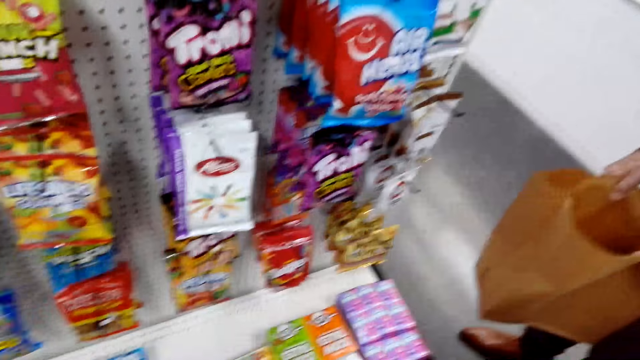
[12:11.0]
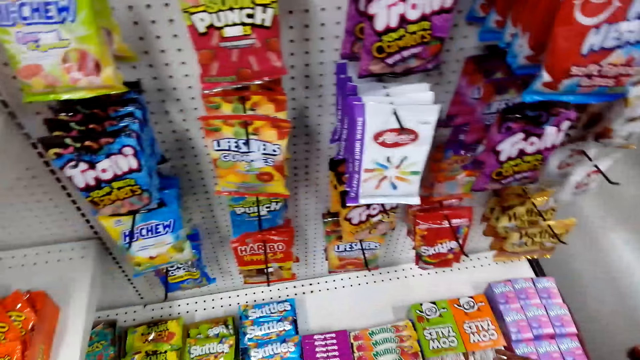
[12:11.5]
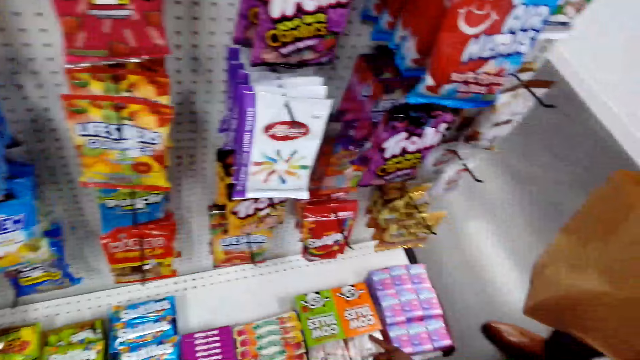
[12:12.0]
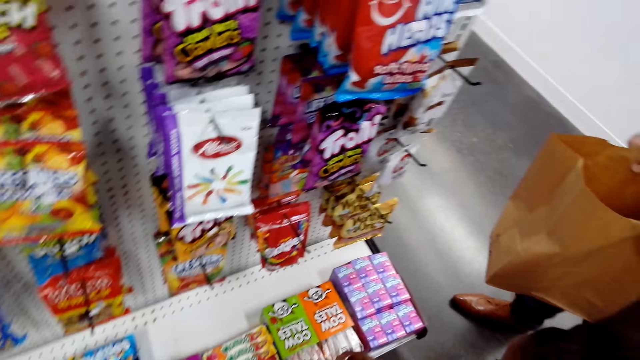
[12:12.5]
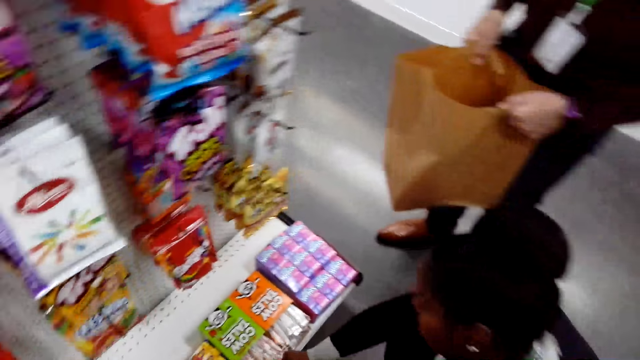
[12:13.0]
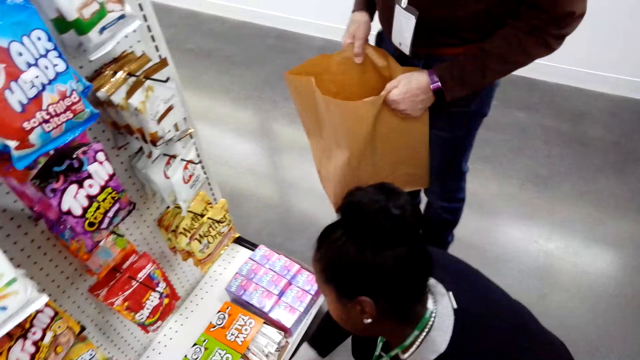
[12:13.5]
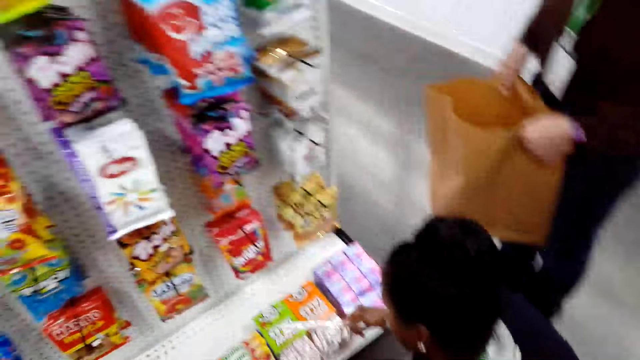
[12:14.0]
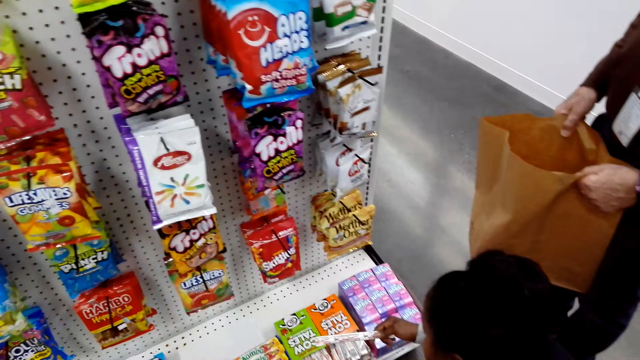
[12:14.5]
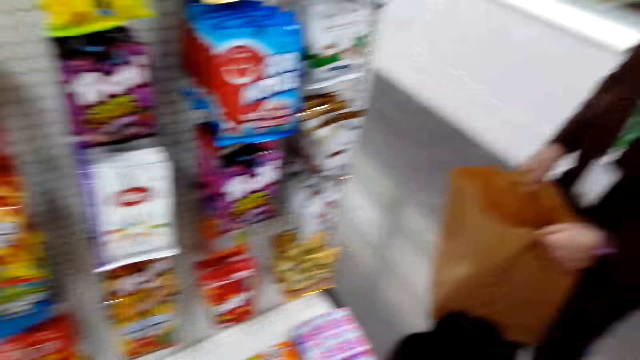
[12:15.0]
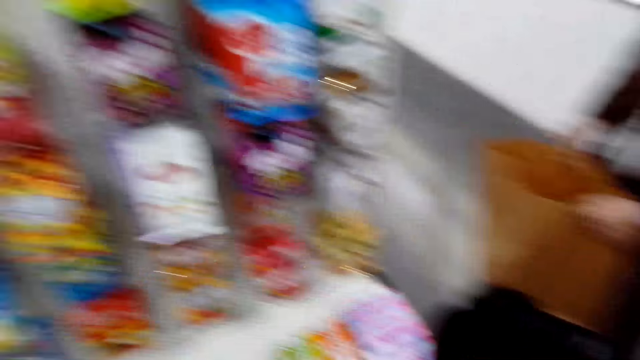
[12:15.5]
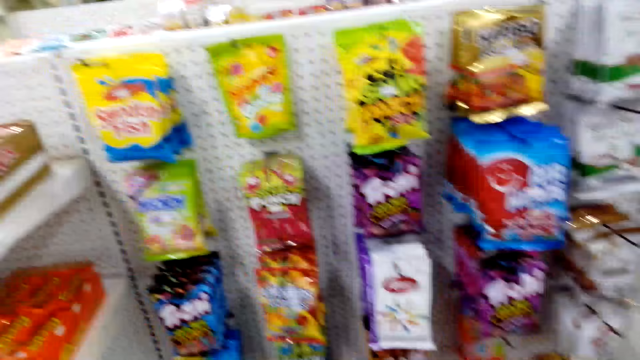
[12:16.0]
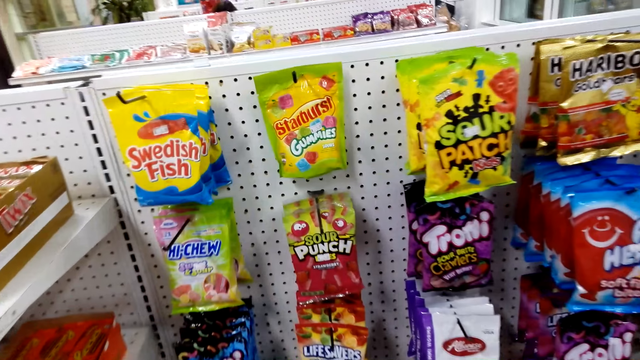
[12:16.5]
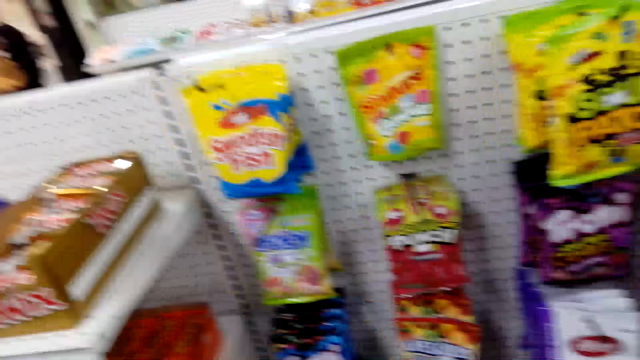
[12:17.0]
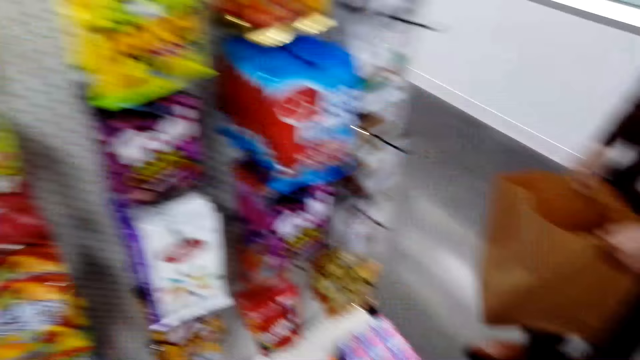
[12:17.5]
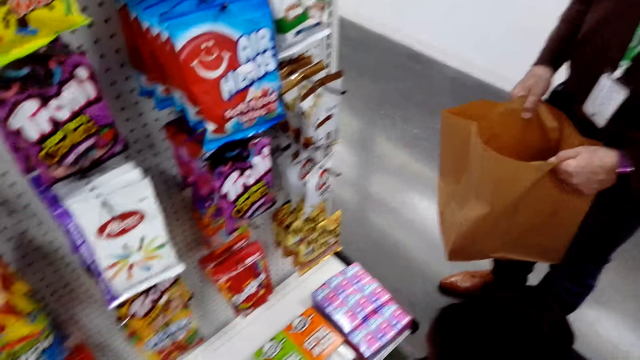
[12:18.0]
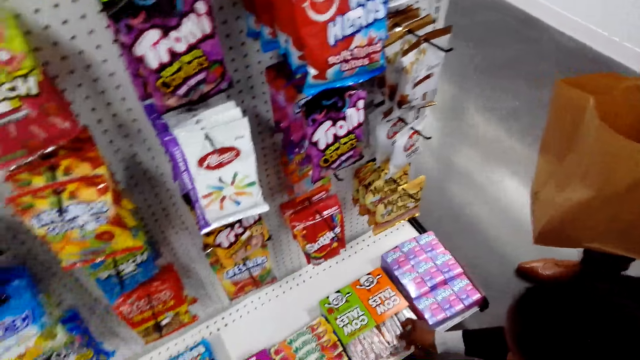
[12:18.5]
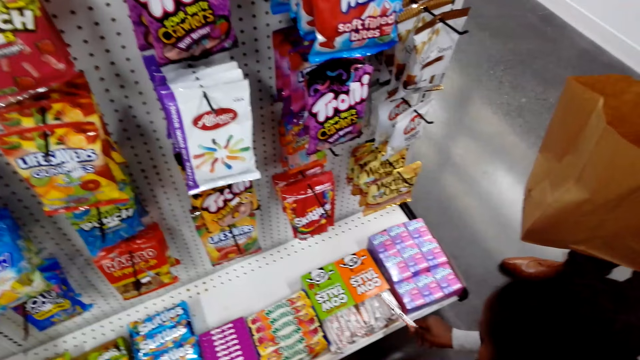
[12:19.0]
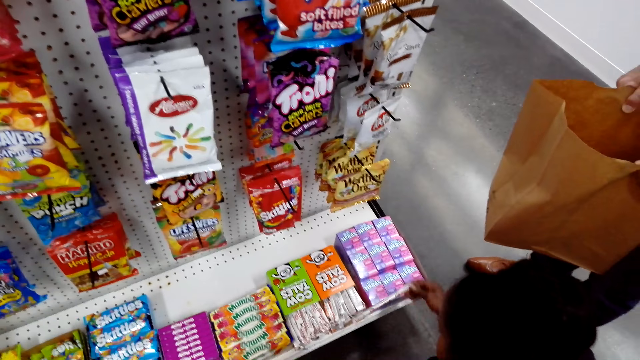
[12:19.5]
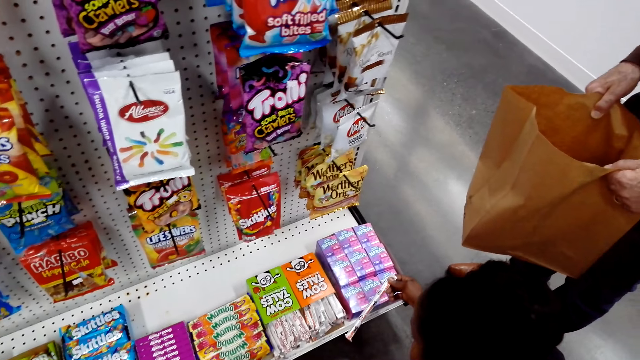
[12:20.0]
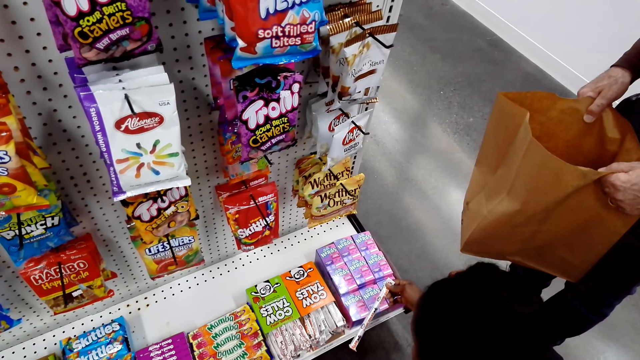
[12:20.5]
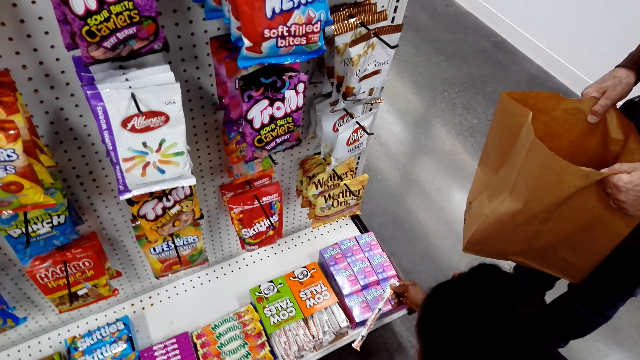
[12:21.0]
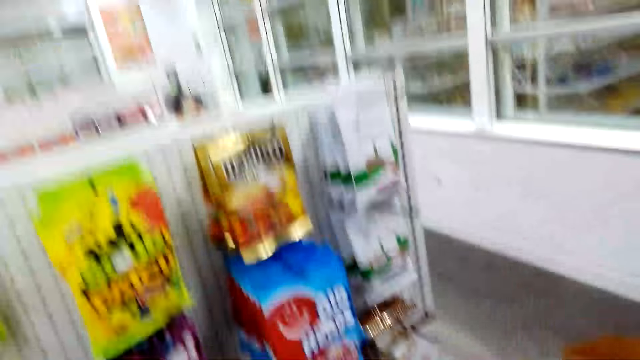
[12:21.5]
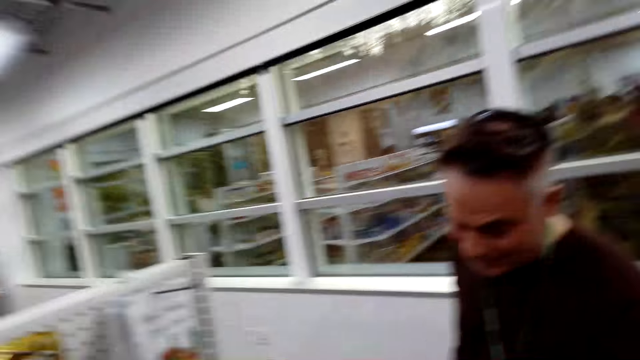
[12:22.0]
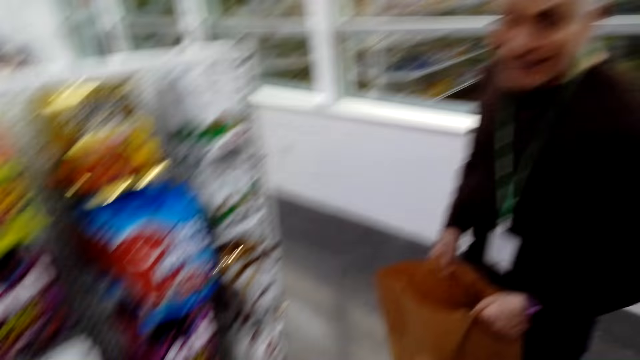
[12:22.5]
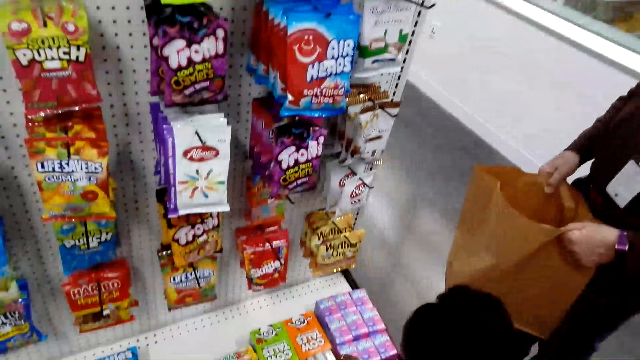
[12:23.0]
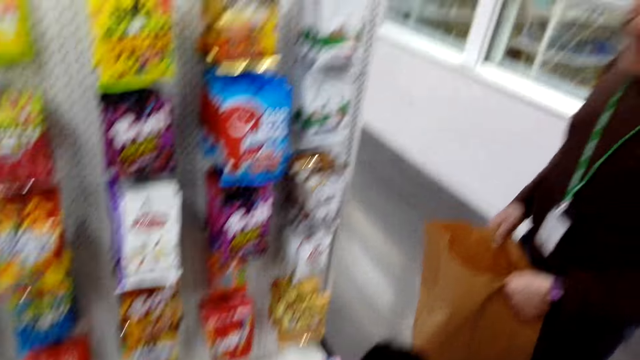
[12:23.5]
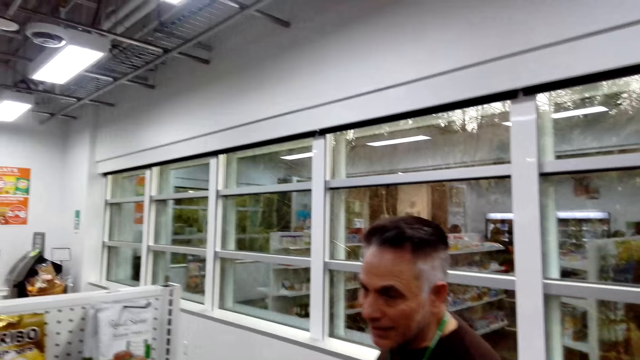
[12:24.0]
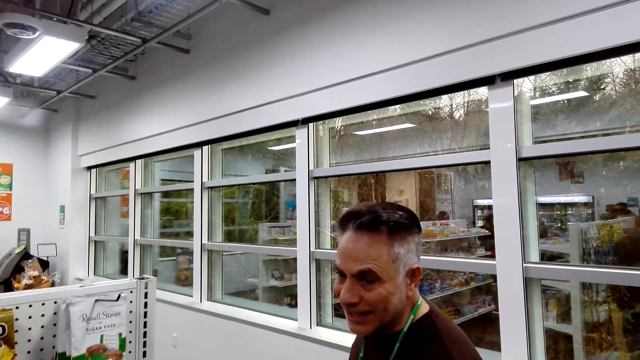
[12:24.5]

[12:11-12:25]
A woman looks at the item. The woman picks up the item. The woman looks at the item.

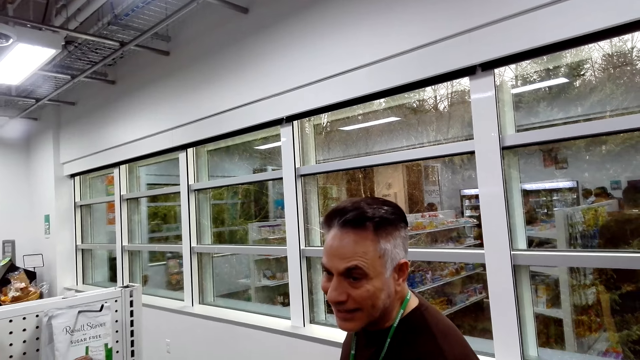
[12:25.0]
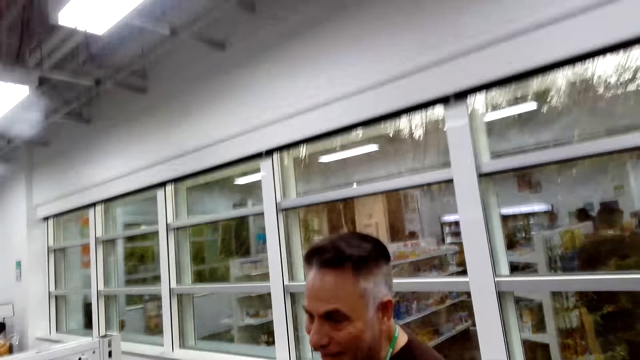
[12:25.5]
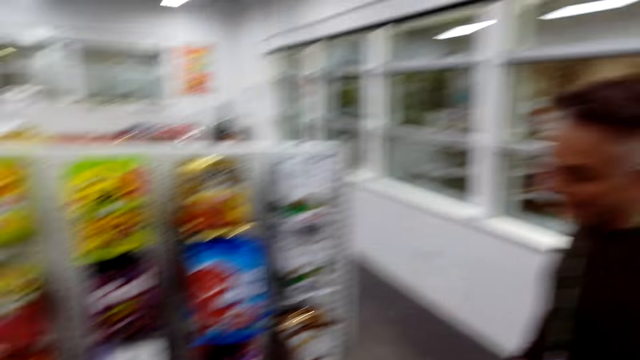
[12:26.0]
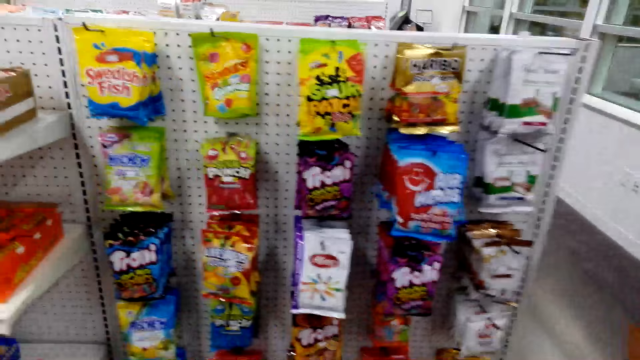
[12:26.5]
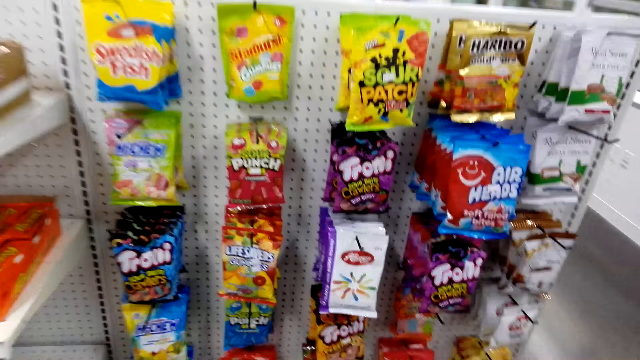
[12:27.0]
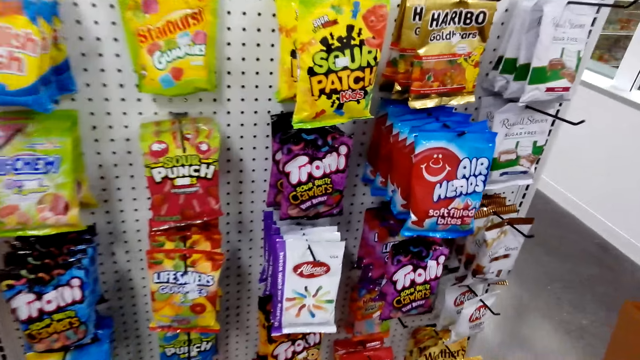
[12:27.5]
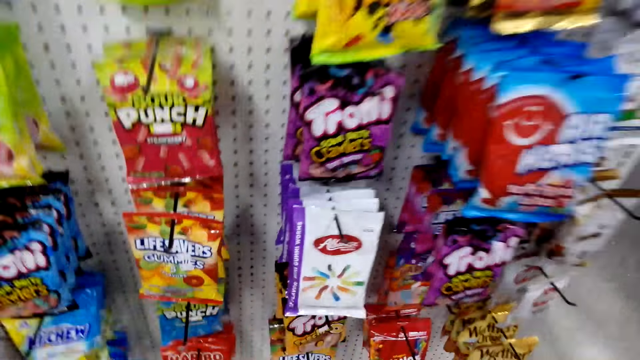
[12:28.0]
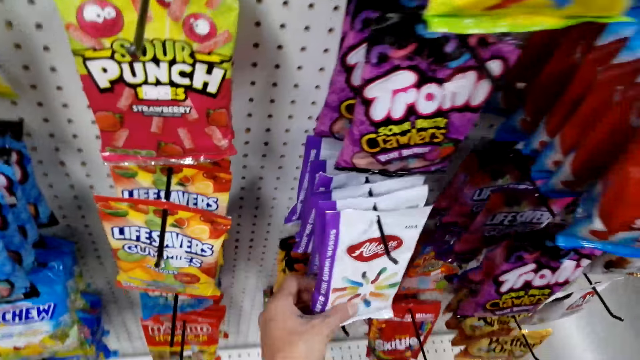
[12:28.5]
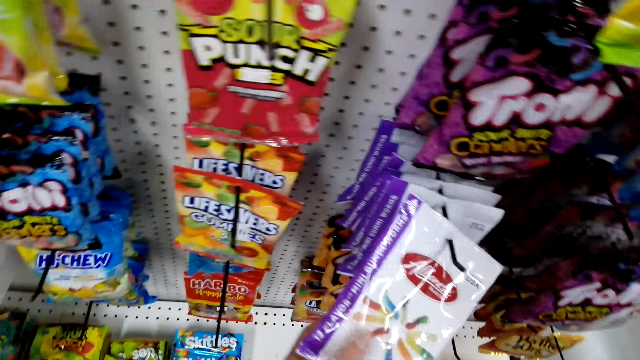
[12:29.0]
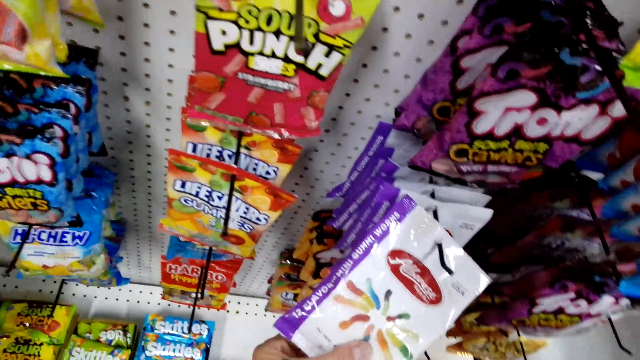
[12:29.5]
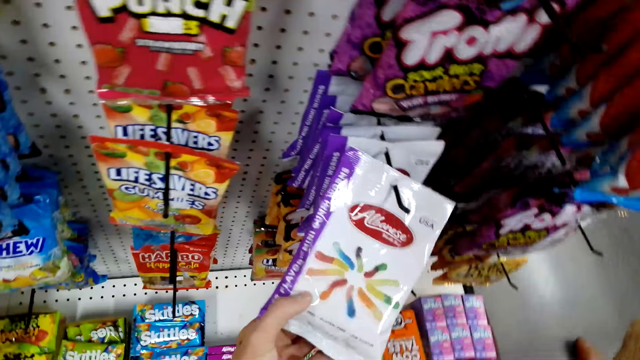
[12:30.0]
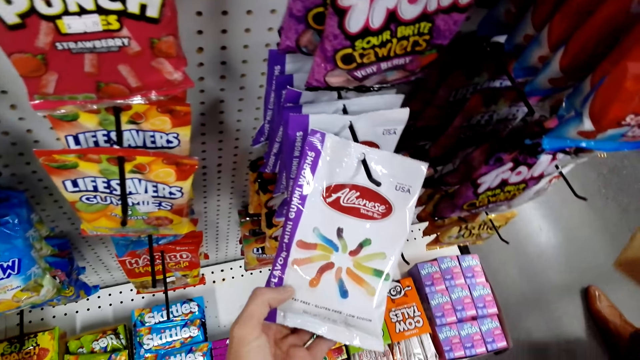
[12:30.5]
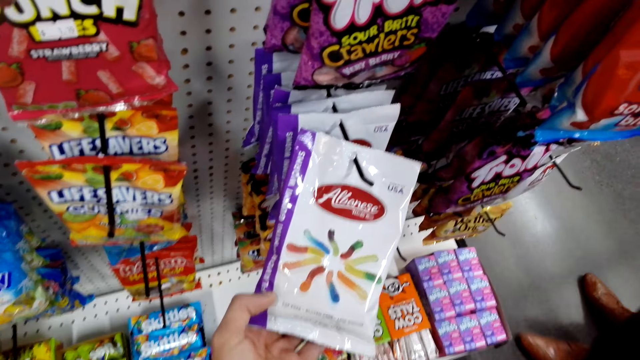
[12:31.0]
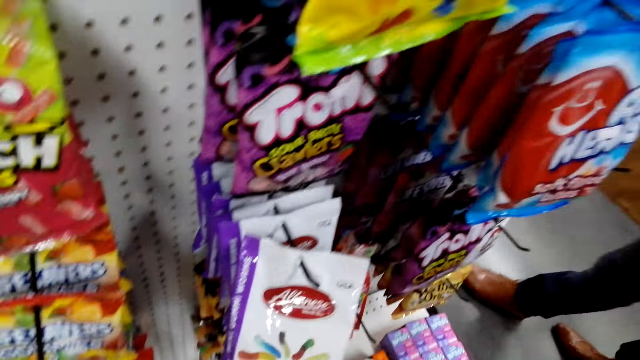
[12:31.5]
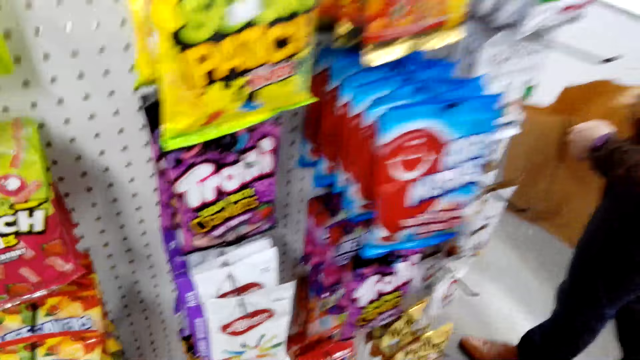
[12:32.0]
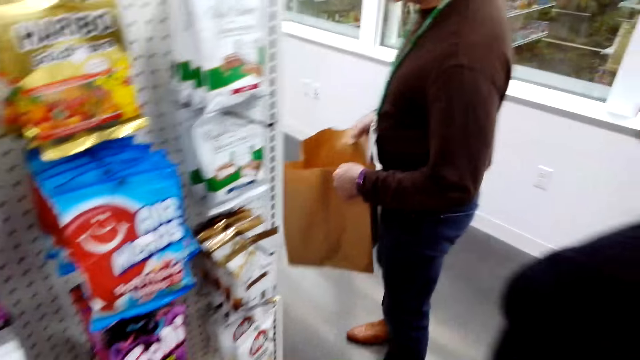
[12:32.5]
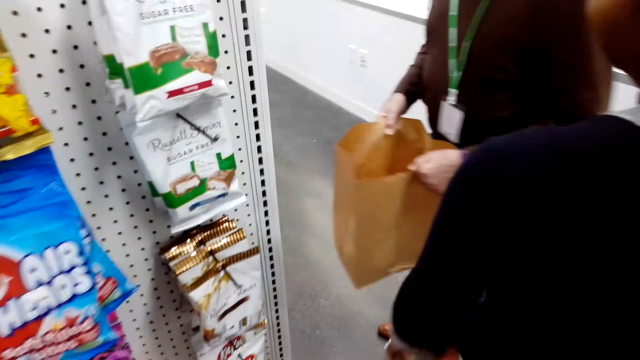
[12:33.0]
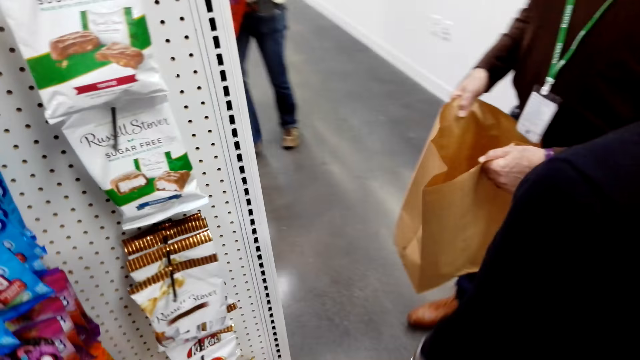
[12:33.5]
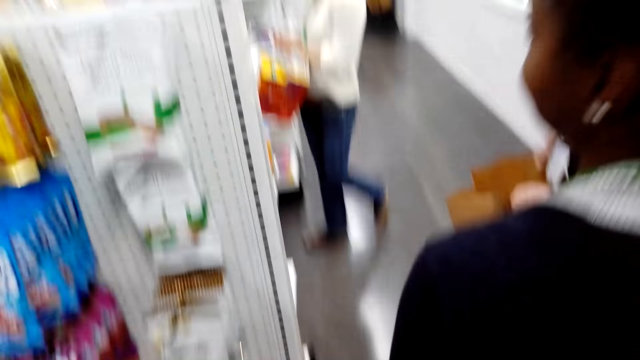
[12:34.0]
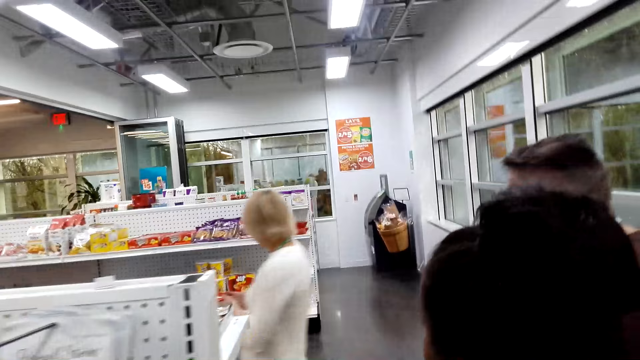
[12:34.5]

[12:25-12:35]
The camera wearer selects sweets from the shelf. They touch the item on the shelf. They look at the packet. A person walks with shopping around the supermarket. The camera wearer laughs.
